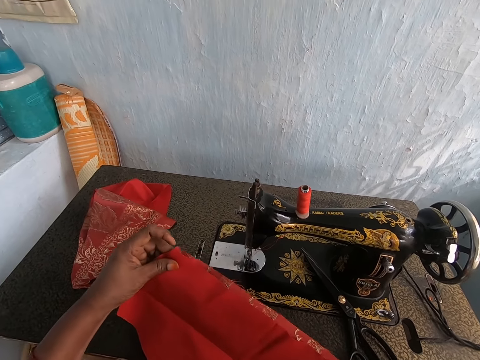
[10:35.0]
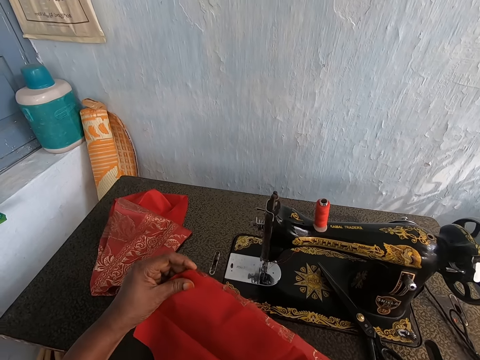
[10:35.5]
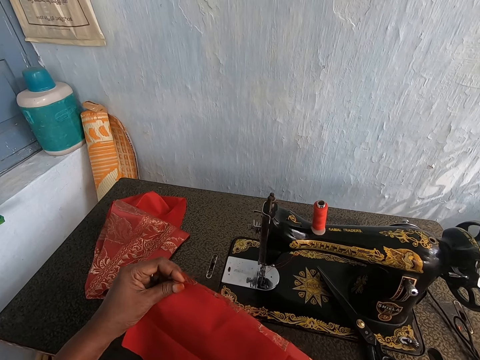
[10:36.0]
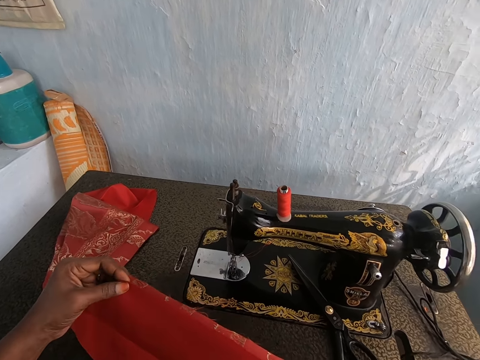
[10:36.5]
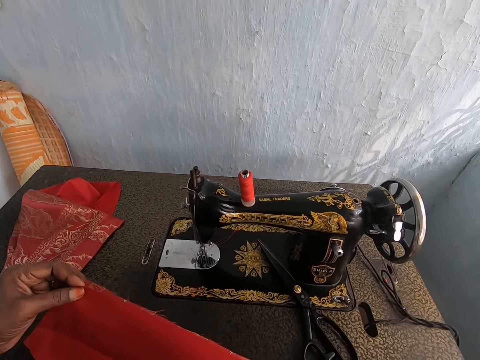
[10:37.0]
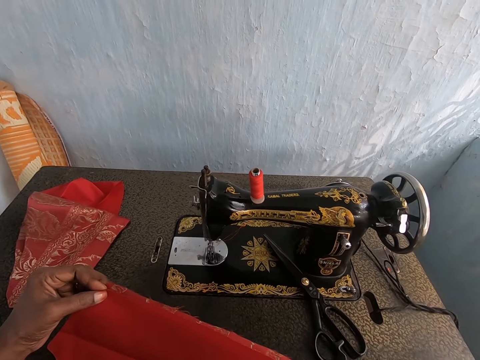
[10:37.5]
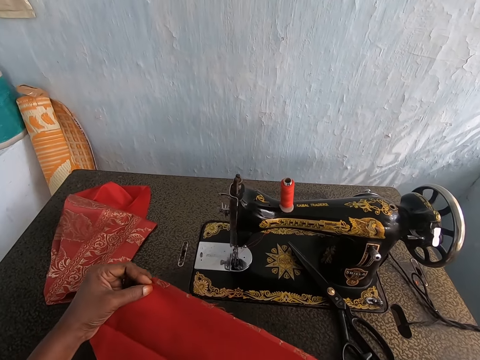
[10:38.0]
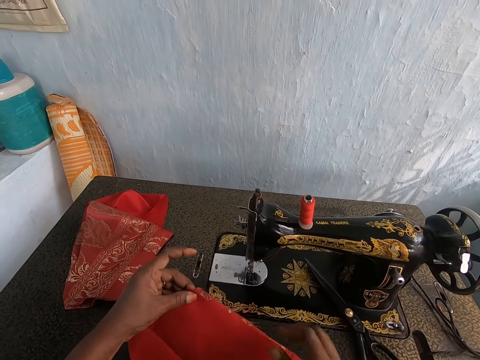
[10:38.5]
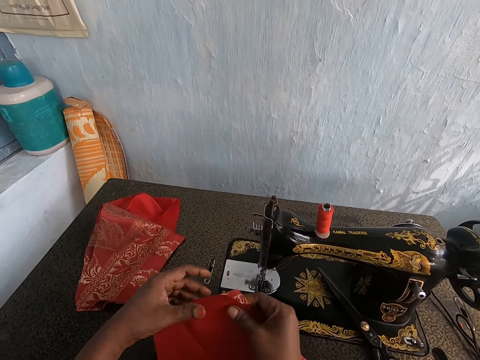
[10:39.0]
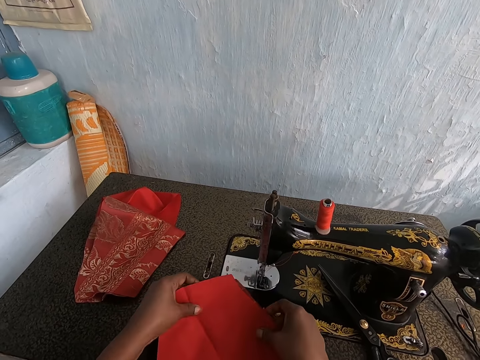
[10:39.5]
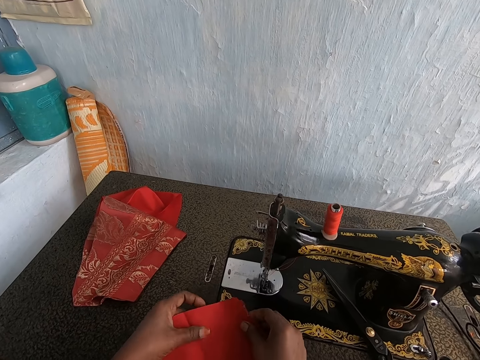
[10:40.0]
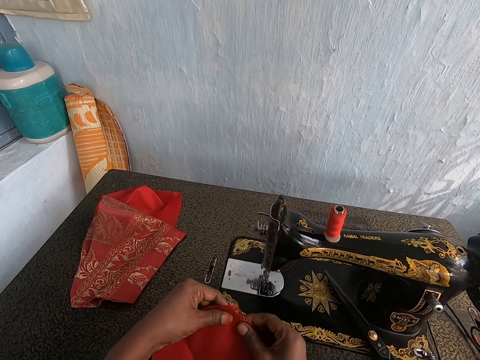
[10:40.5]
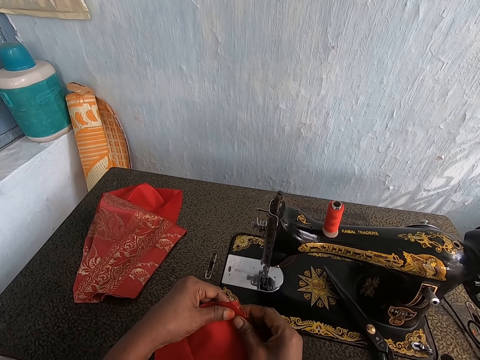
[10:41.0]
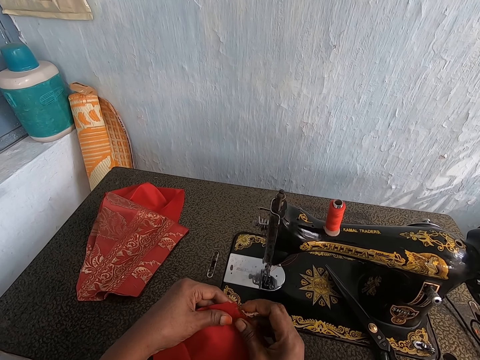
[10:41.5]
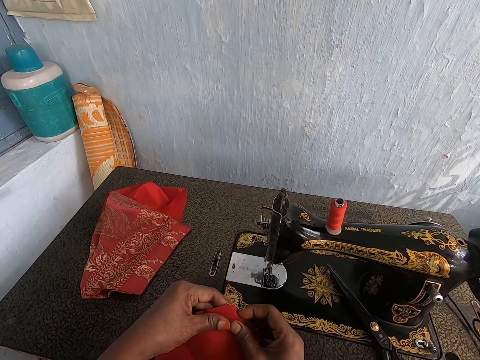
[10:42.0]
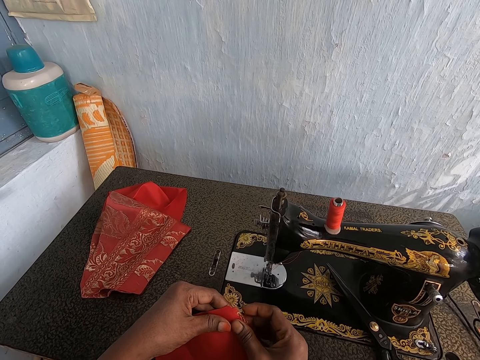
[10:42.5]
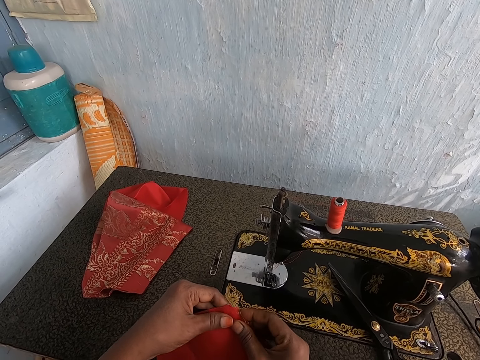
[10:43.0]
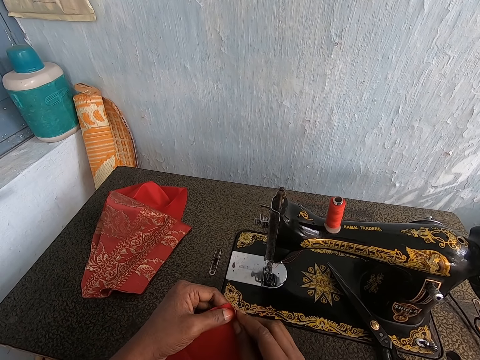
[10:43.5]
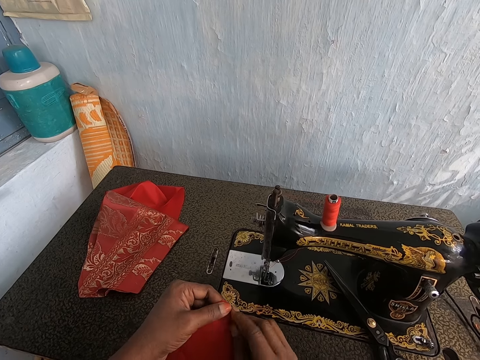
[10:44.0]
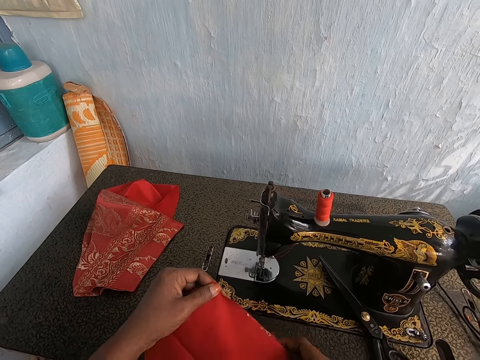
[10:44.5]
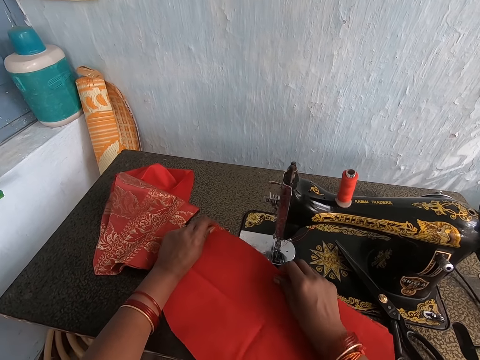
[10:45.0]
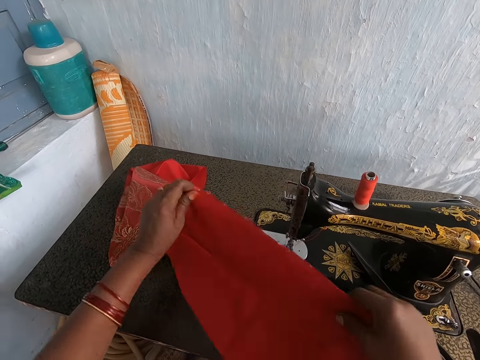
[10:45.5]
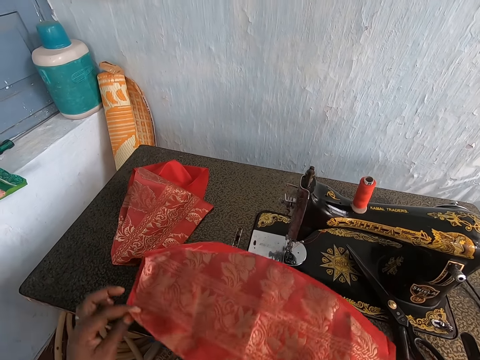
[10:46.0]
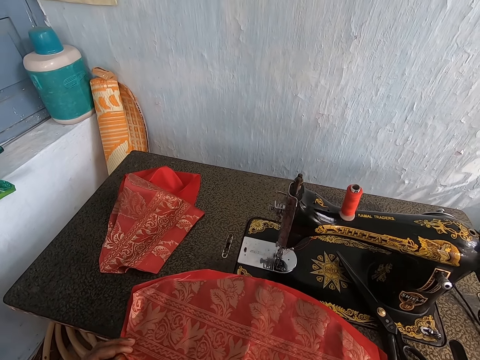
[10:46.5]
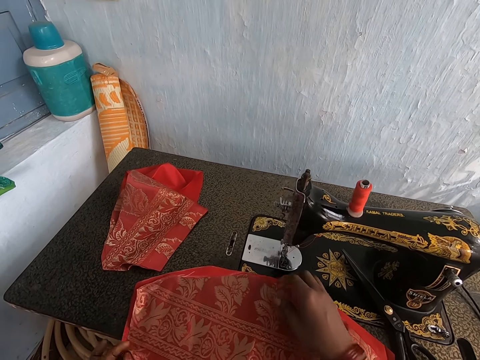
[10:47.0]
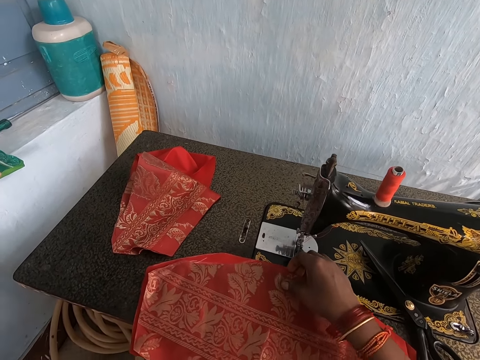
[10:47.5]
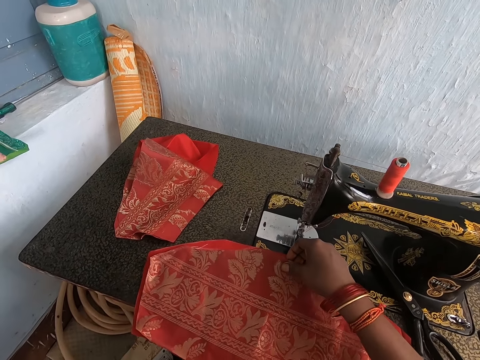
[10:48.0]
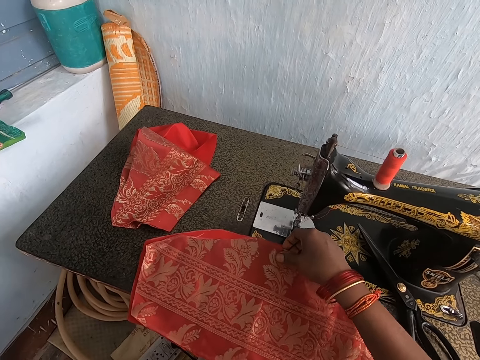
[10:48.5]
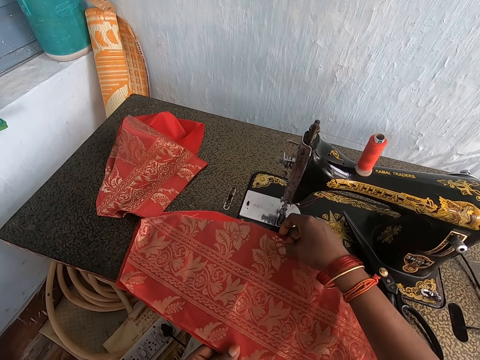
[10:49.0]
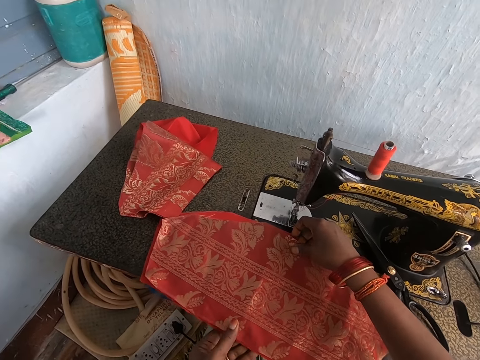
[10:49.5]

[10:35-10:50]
The camera wearer puts together materials. She folds the edge of the red cloth and wine cloth with her hands. She lowers the red and wine cloth with her hands. She flips the red cloth and wine cloth with her hands. She places the red cloth and wine cloth on the sewing machine cabinet with her hands. She adjusts the red cloth and wine cloth with her hands.

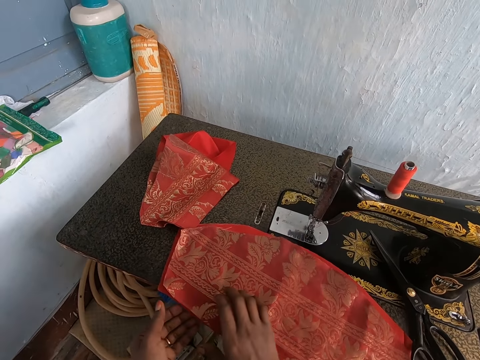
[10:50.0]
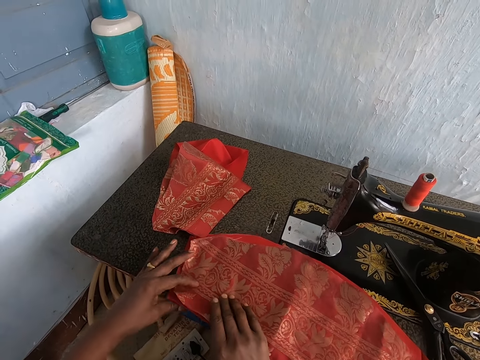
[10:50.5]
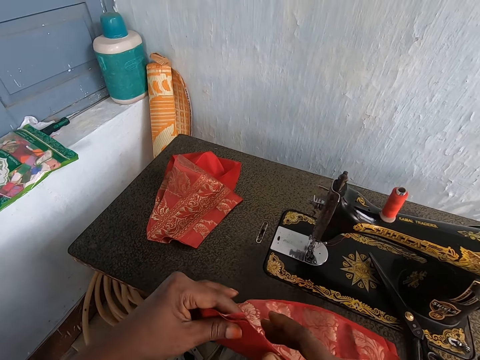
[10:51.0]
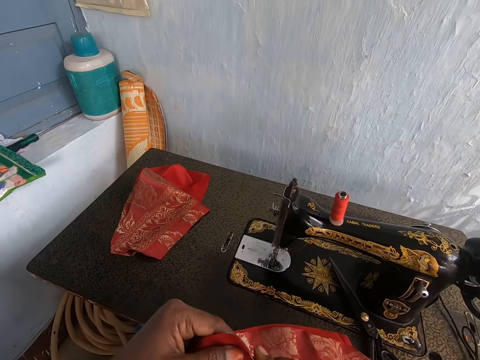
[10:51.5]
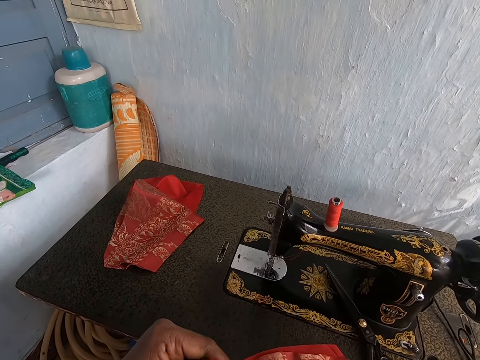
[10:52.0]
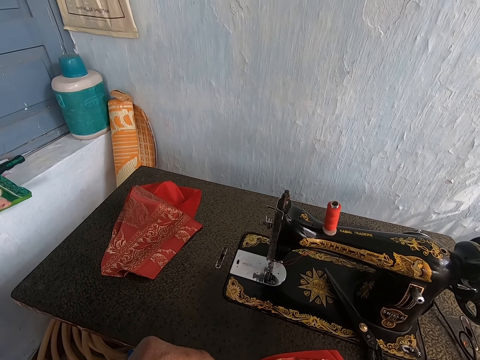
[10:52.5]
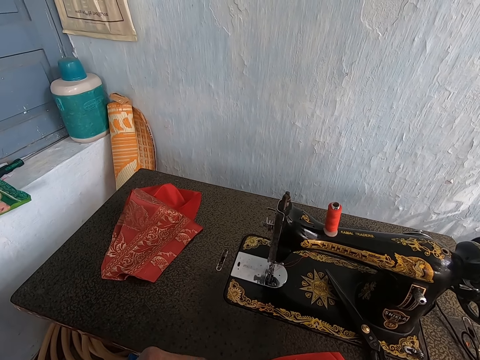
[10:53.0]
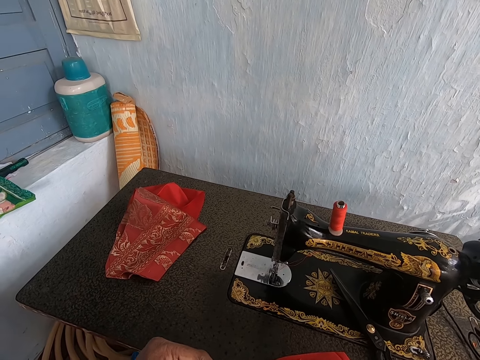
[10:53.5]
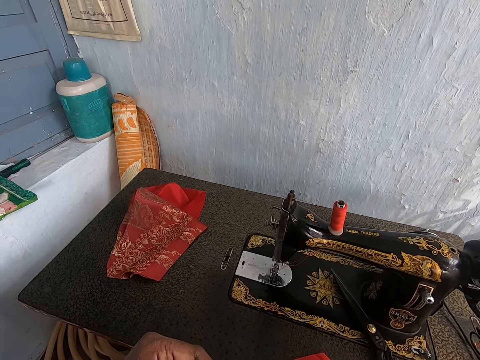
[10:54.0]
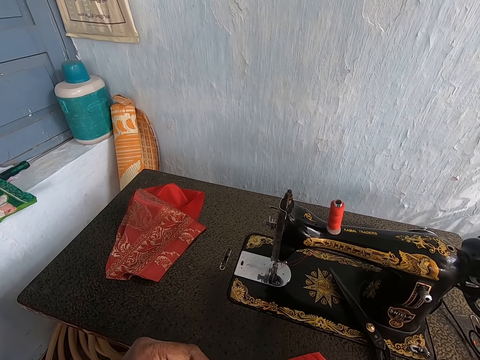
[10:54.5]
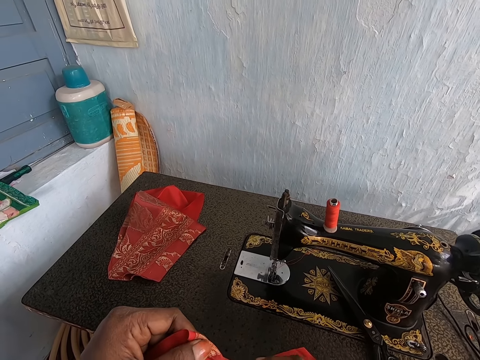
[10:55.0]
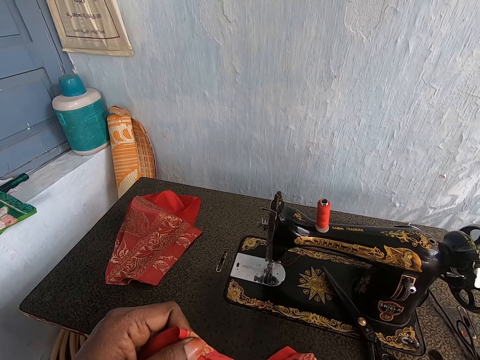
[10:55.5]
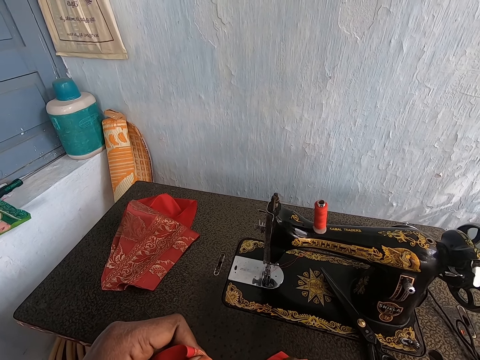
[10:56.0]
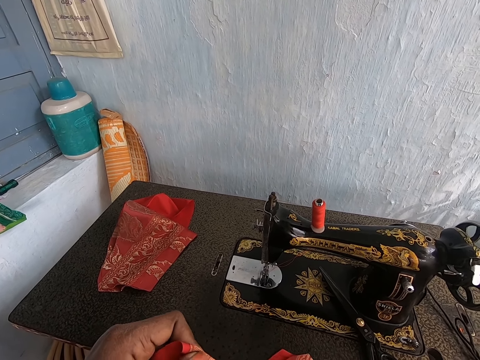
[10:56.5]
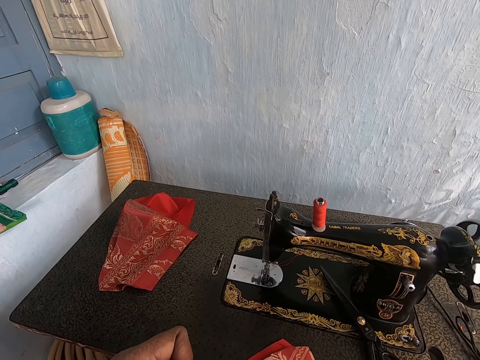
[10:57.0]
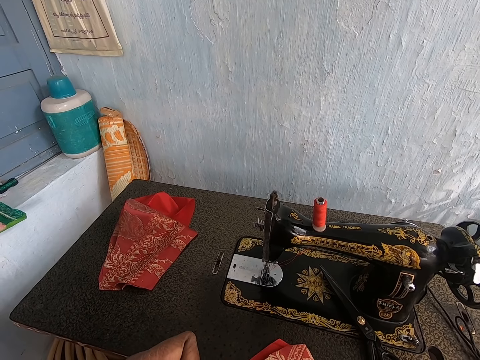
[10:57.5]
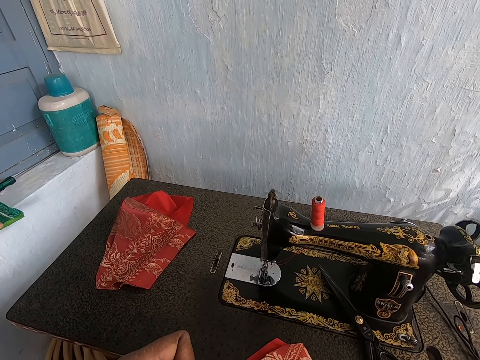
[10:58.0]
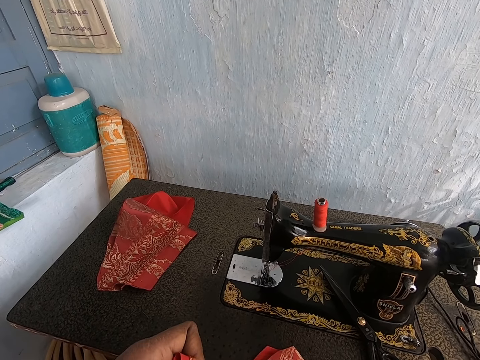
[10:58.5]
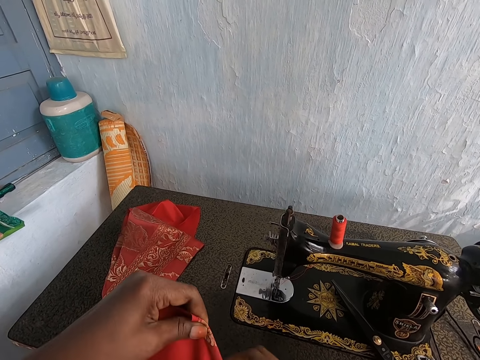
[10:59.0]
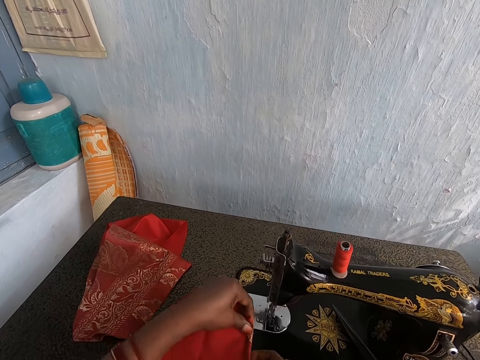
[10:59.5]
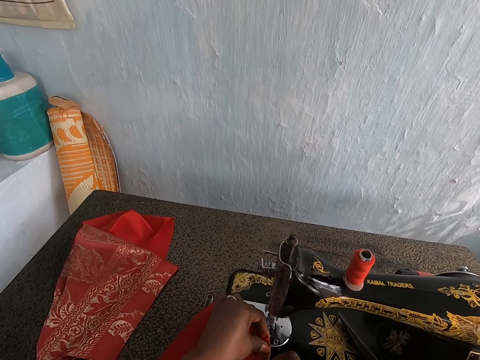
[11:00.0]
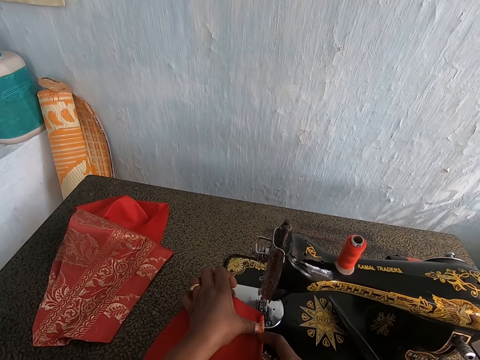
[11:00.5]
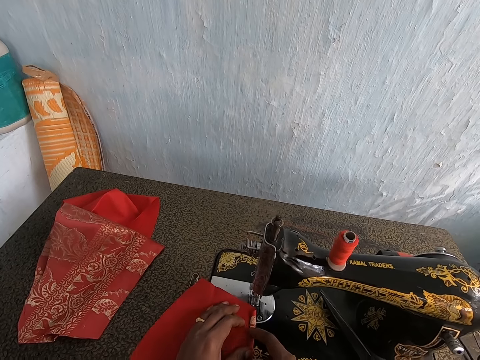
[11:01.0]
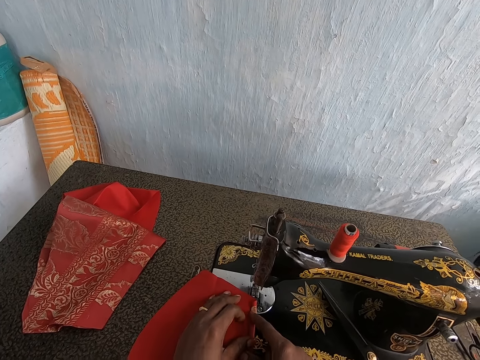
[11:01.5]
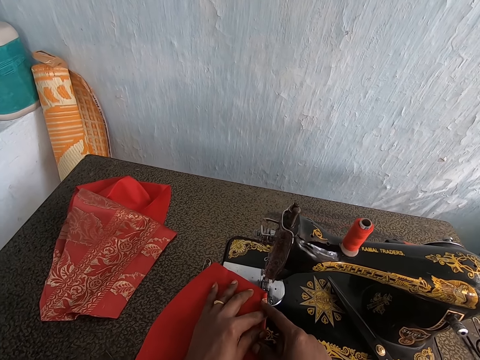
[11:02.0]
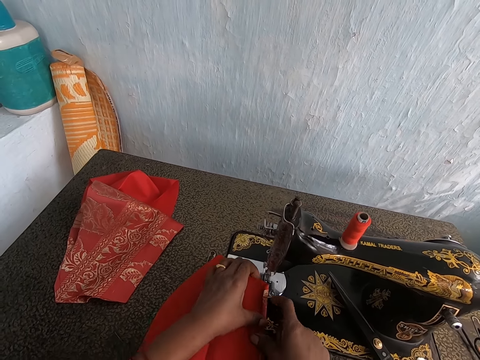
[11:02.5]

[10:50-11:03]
The camera wearer lifts the red and wine cloth from the sewing machine cabinet with her hands. She aligns the materials. She sets the red and wine cloth under the sewing machine needle with her hands.
